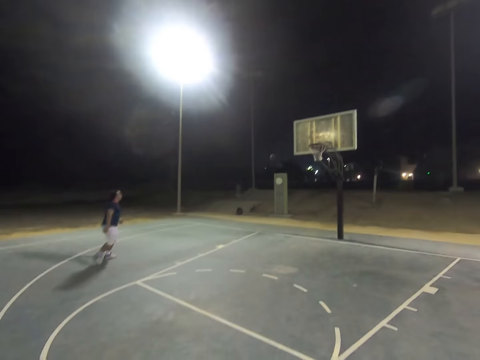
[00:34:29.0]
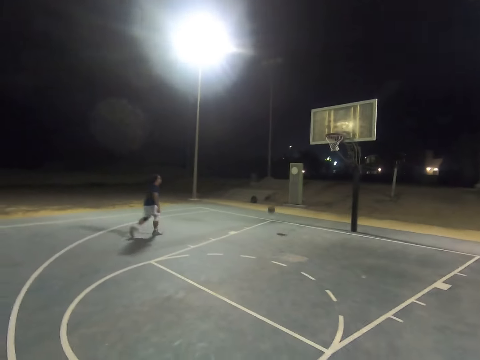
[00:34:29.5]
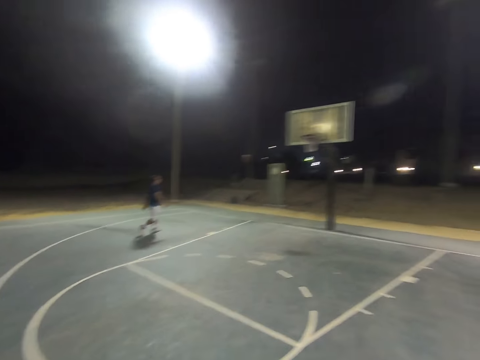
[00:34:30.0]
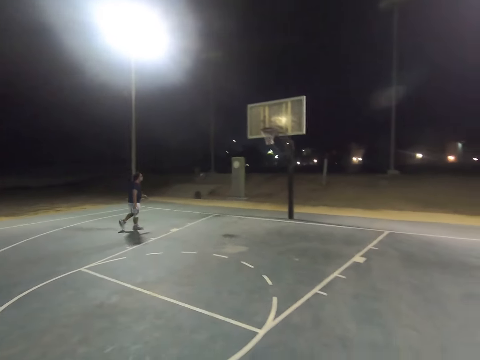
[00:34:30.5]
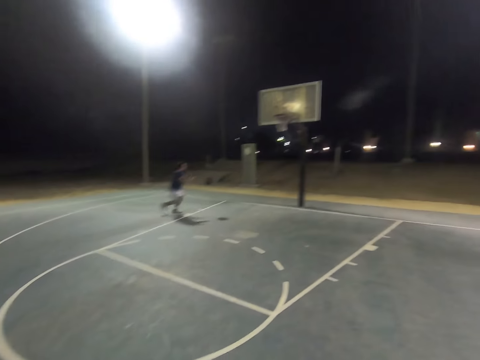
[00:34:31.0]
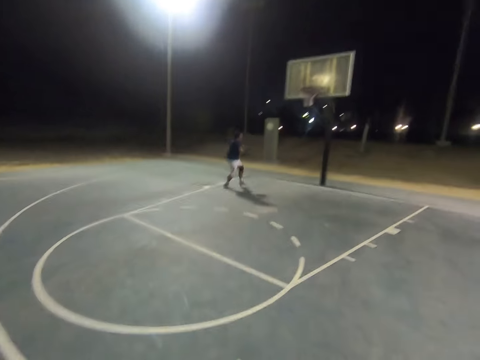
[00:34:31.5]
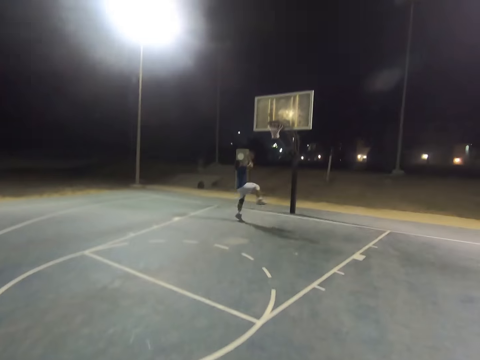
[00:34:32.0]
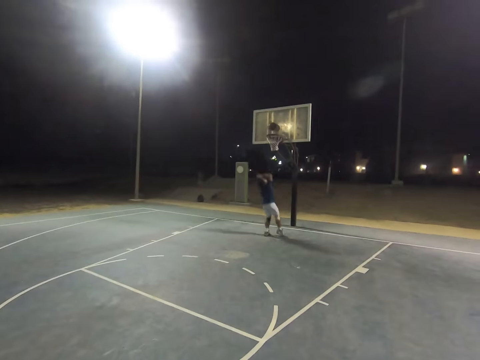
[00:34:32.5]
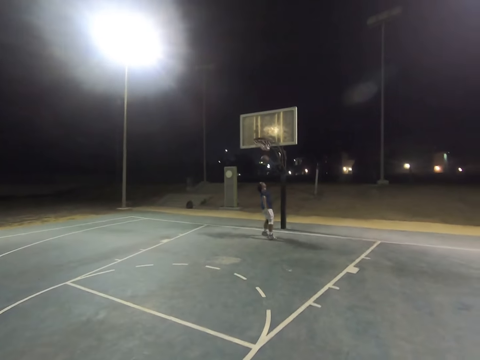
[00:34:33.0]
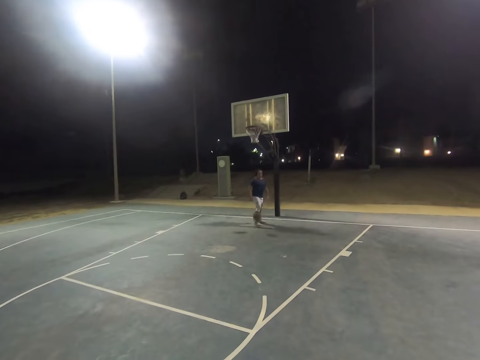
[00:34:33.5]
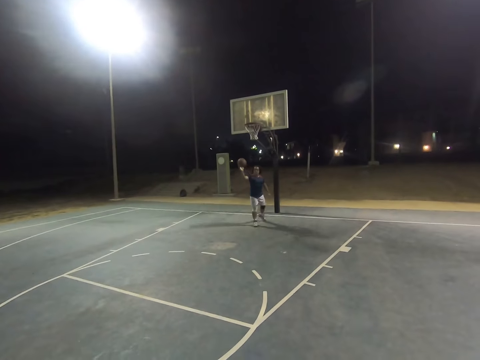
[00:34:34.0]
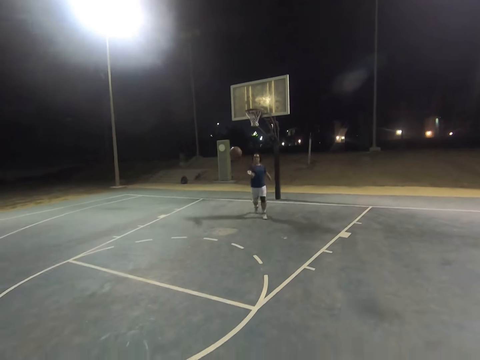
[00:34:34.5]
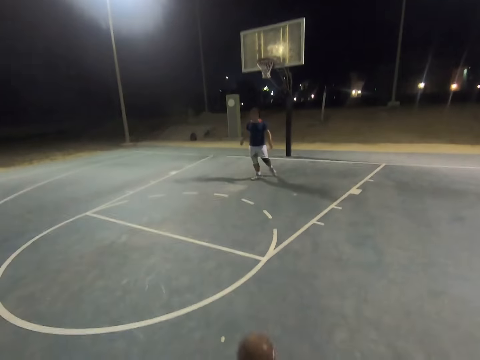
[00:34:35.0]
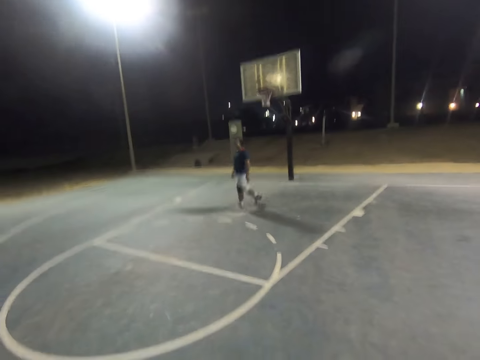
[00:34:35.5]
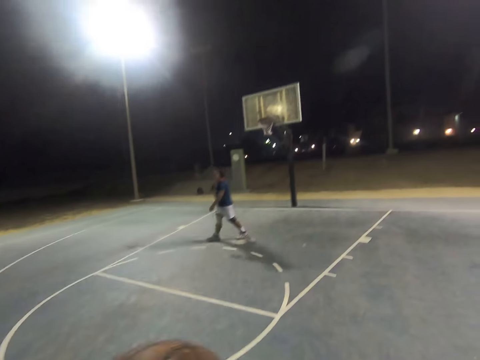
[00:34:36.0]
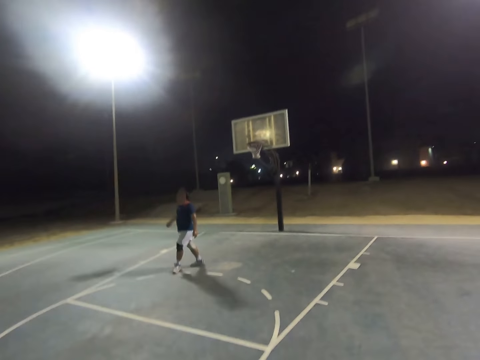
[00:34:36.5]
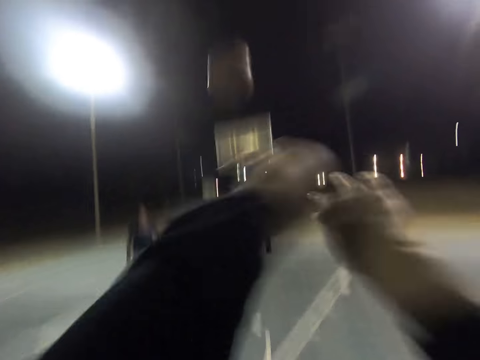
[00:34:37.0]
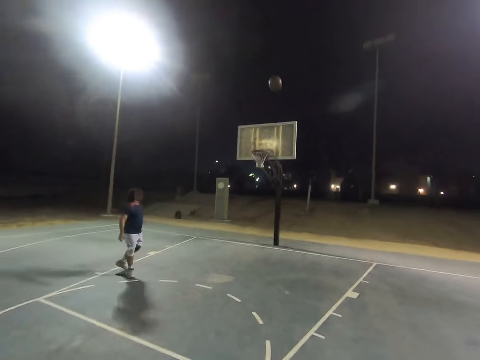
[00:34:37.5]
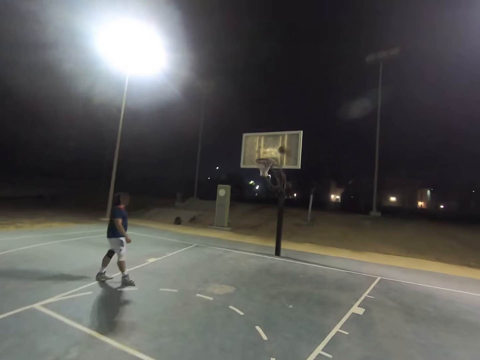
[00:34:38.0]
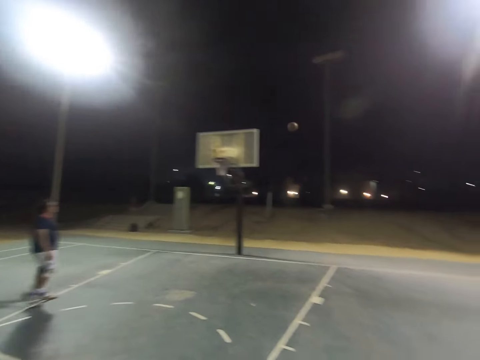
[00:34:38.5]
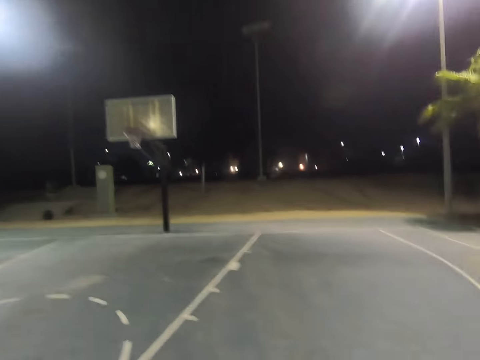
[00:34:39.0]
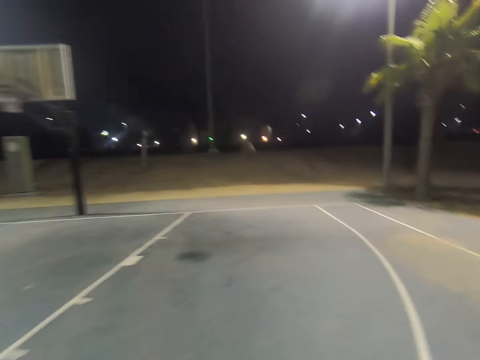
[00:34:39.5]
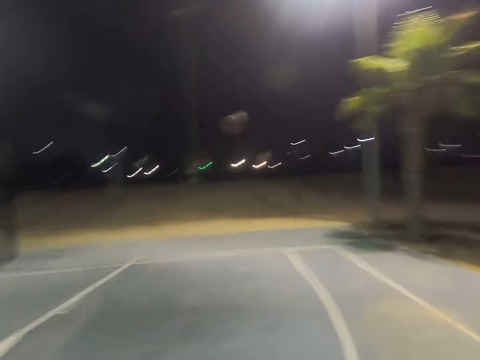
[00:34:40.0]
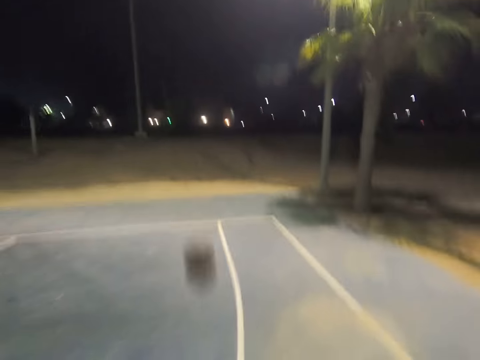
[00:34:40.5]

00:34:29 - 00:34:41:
A man throws the ball into the hoop and throws the ball to the camera wearer. The camera wearer throws the ball to the hoop. They throw the ball to the hoop again.

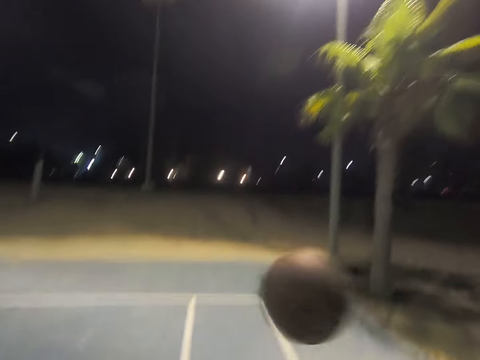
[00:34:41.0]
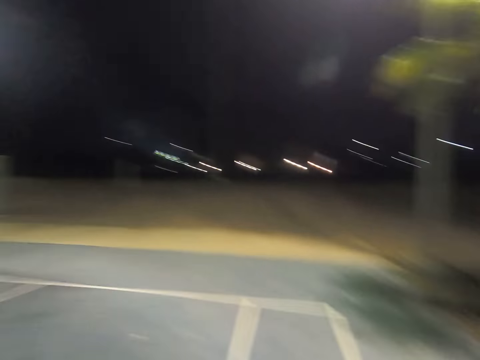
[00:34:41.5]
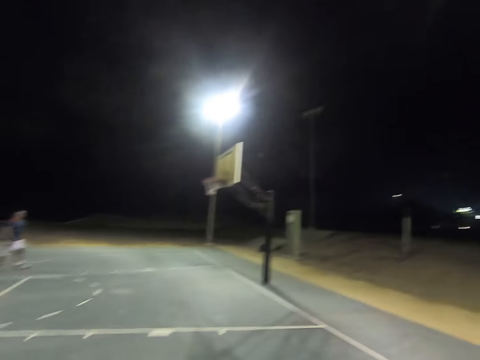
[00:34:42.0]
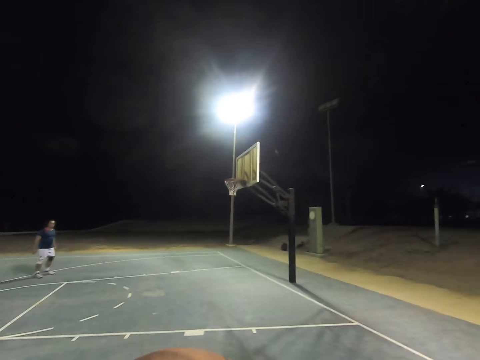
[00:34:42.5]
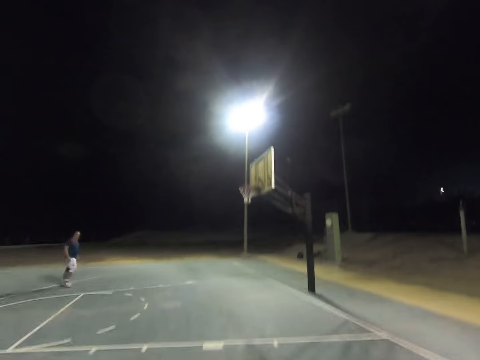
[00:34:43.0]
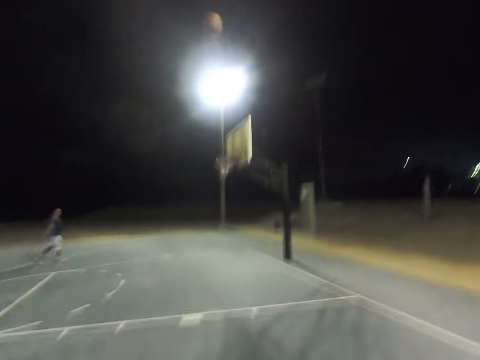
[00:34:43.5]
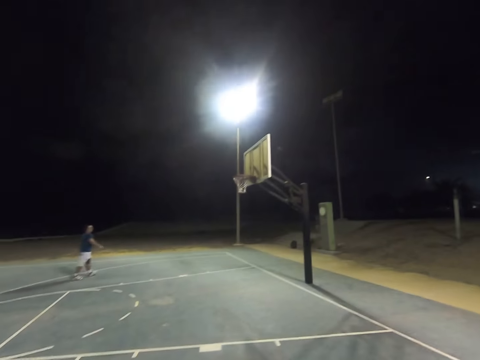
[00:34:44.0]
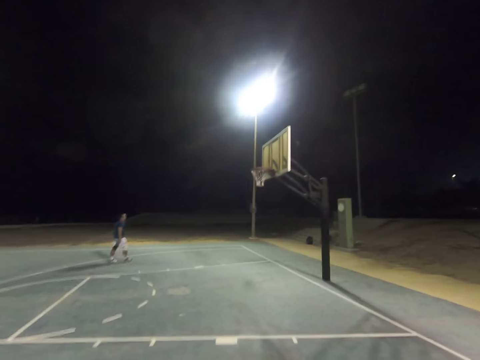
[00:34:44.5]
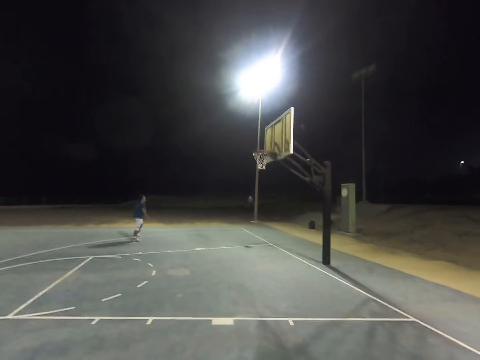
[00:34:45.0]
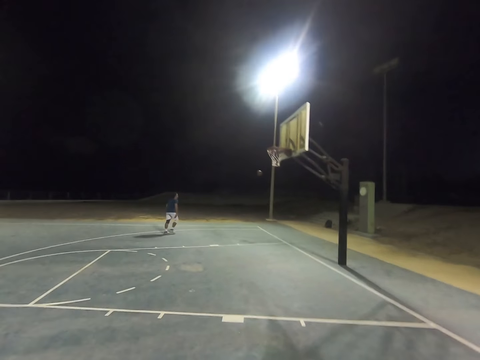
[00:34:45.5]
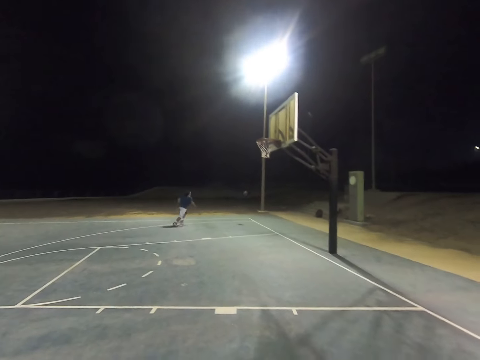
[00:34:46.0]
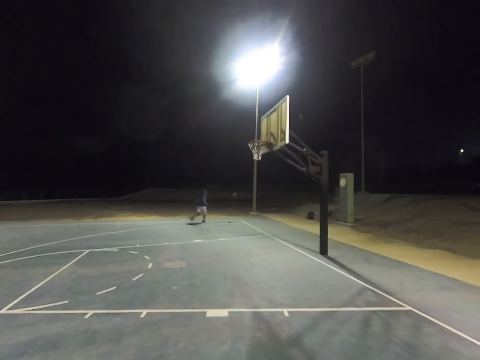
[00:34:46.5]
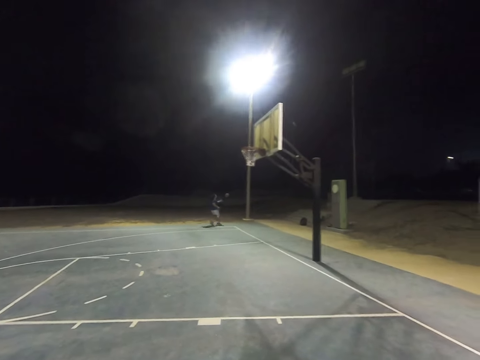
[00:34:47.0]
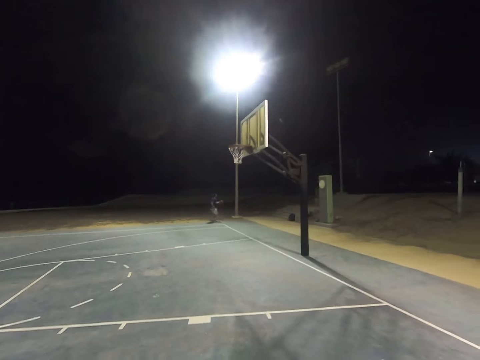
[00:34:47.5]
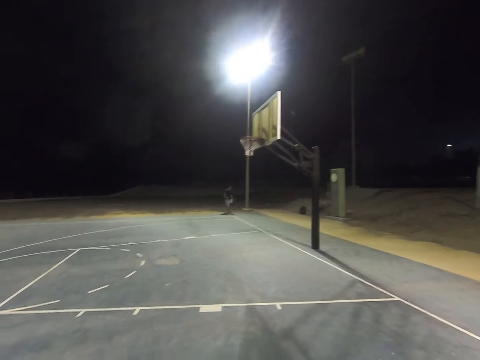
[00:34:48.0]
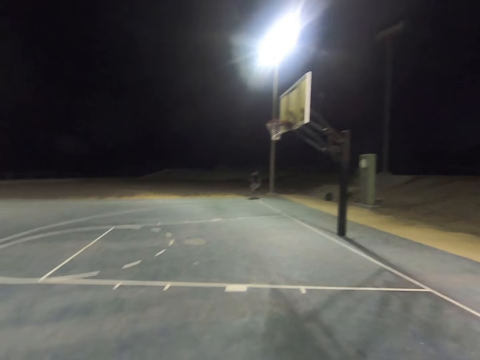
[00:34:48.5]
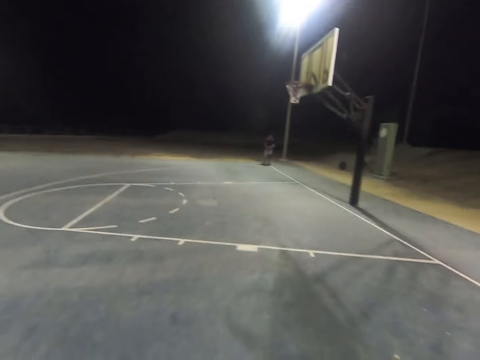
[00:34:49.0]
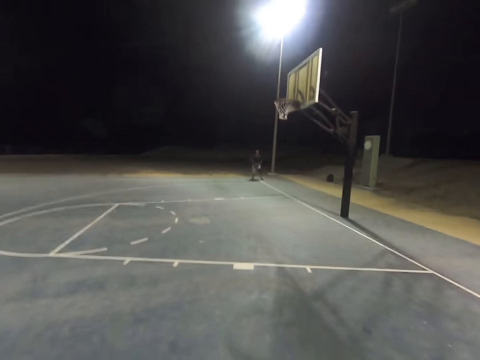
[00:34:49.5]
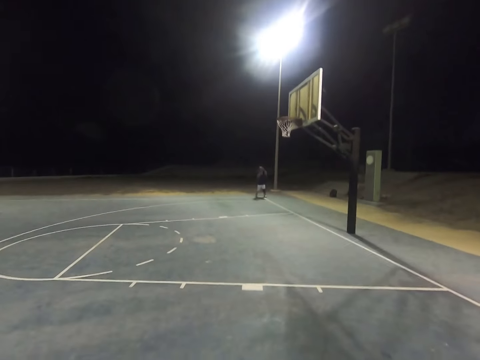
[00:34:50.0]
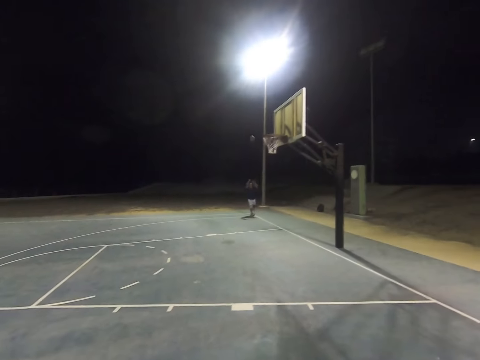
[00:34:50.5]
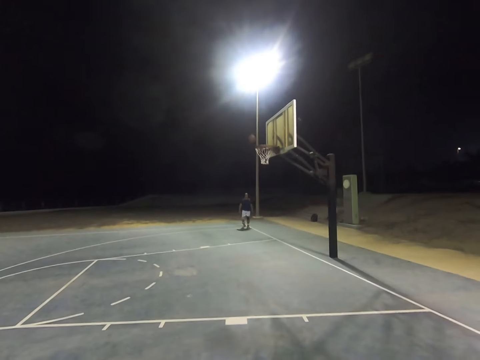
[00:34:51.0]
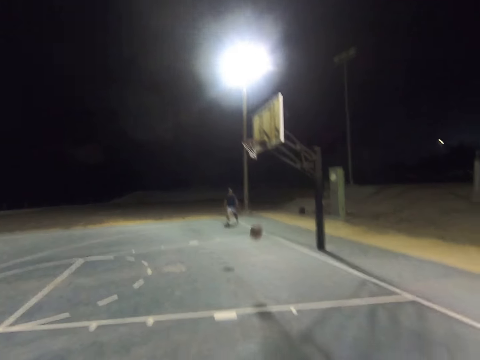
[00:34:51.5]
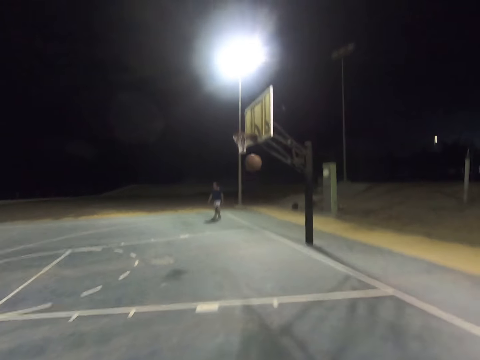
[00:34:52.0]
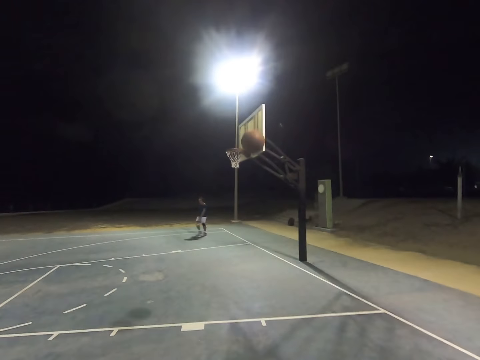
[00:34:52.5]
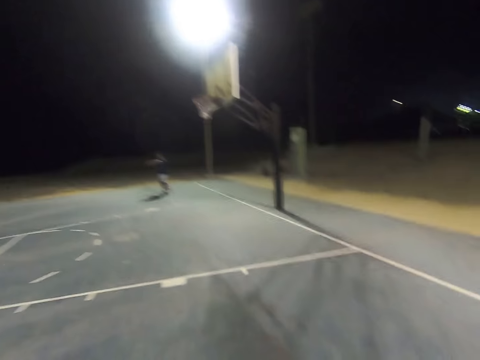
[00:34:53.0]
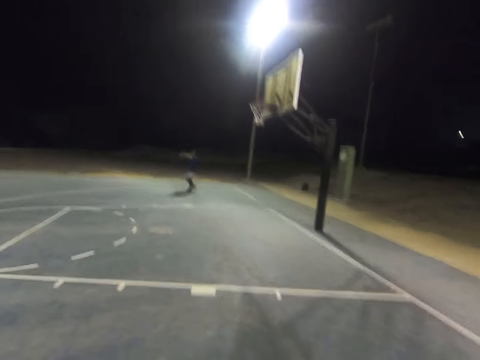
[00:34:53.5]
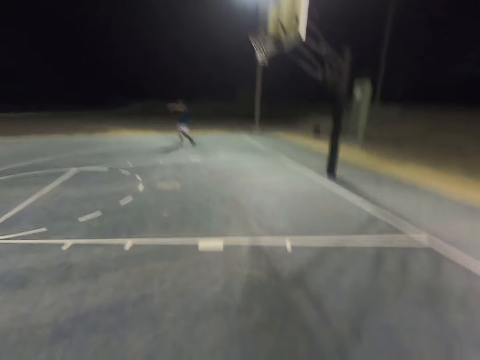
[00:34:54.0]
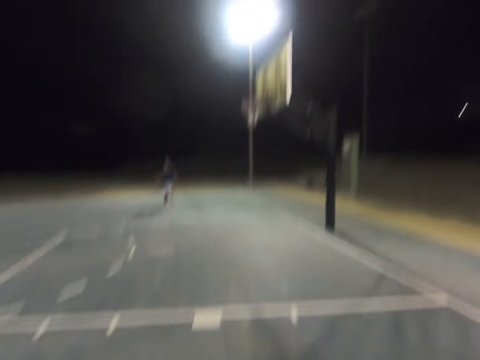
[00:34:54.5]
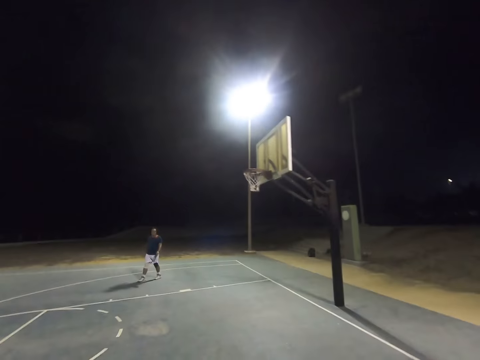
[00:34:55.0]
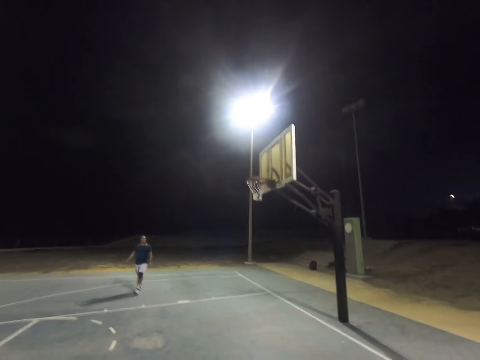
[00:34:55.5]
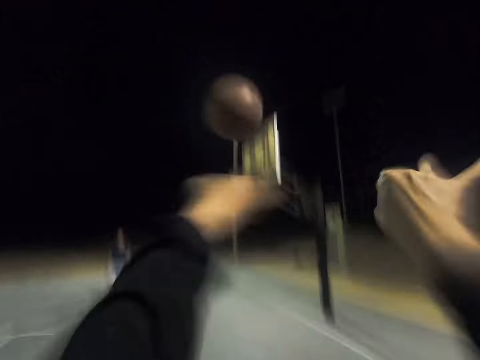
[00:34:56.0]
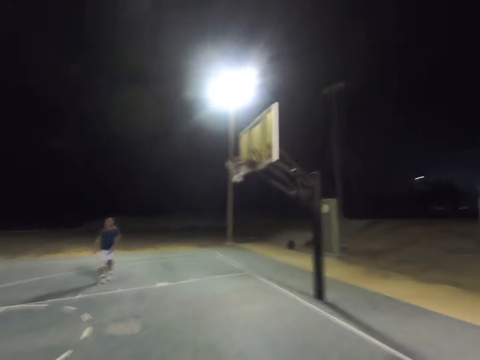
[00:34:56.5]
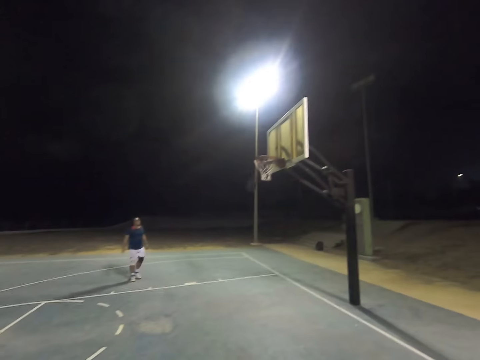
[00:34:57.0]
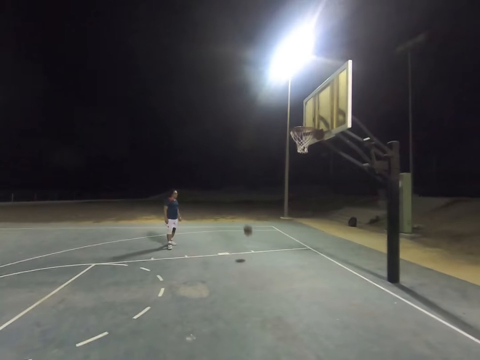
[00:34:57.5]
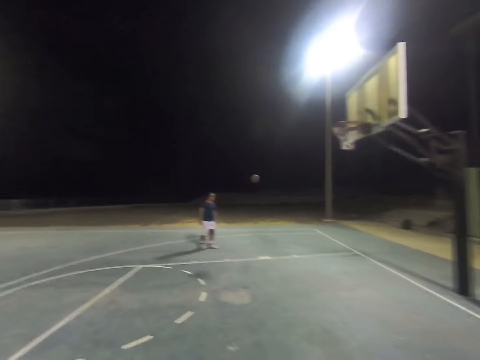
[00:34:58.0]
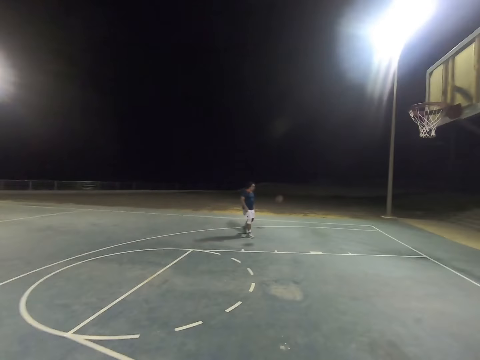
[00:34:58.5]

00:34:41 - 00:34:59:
The camera wearer throws the ball to the hoop. A man takes the ball and throws the ball into the hoop. The camera wearer throws the ball to the hoop.
